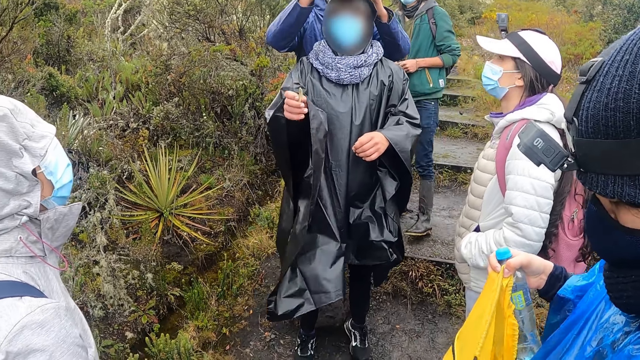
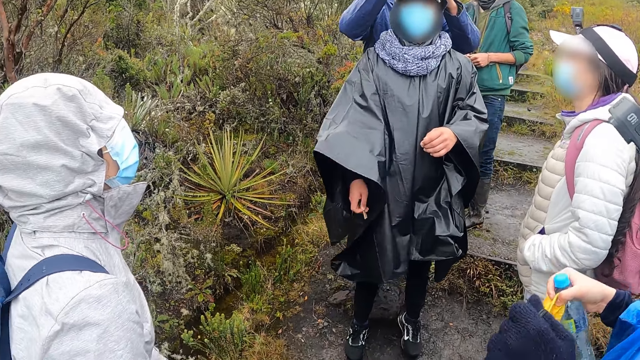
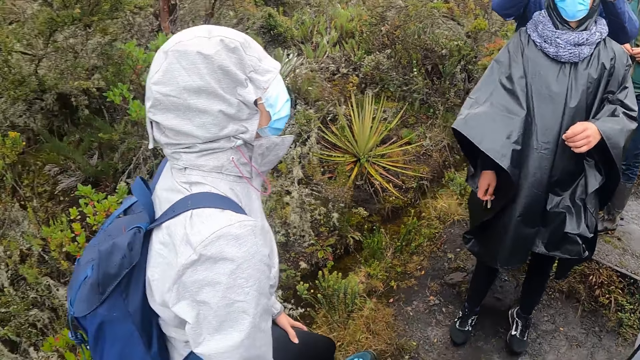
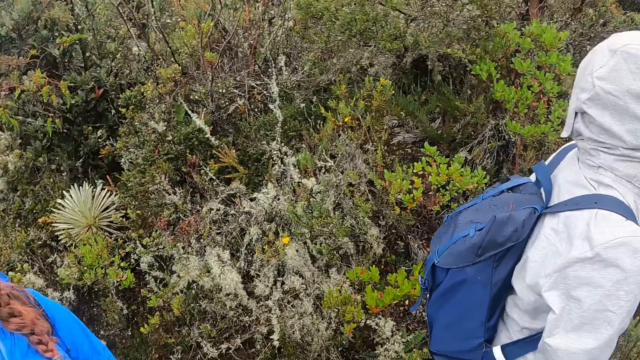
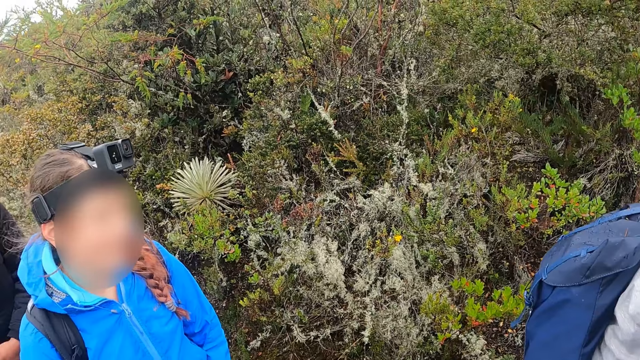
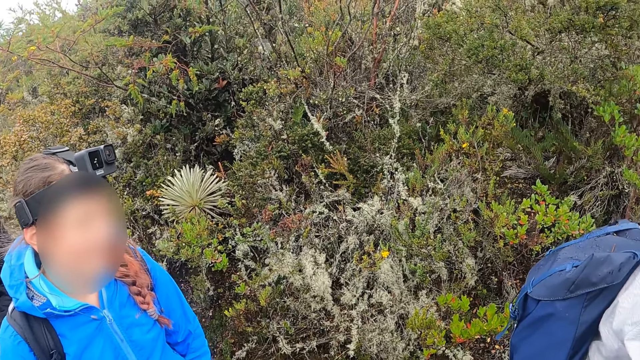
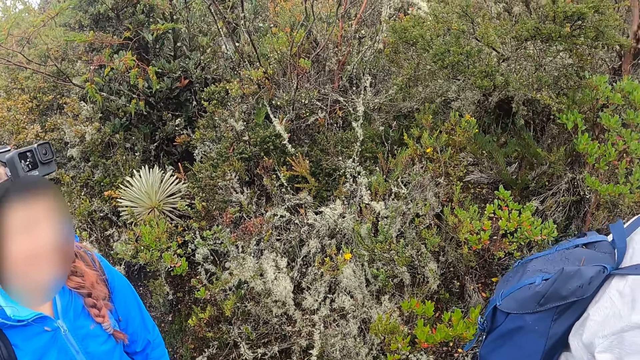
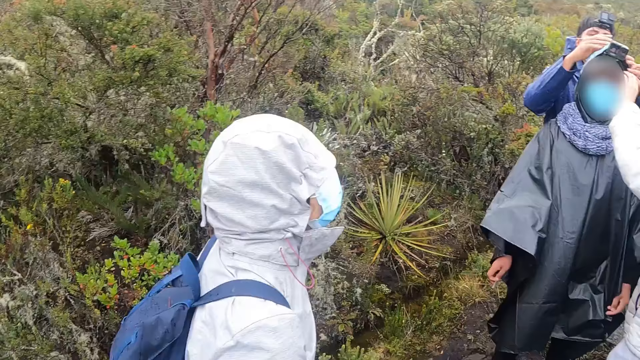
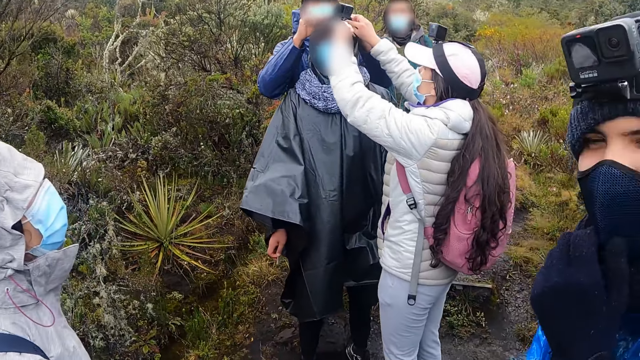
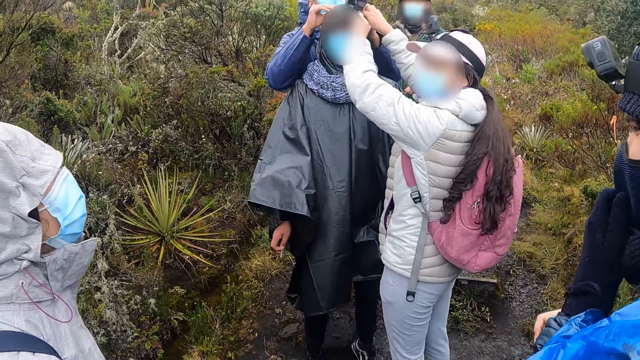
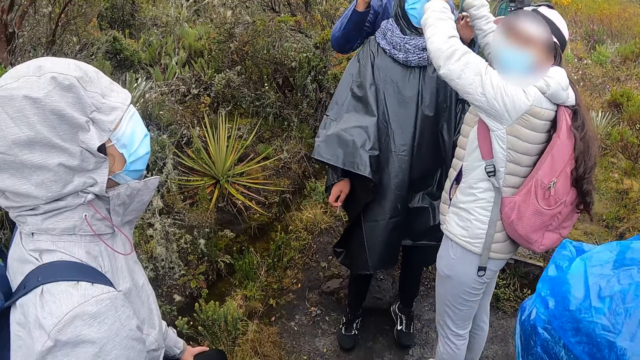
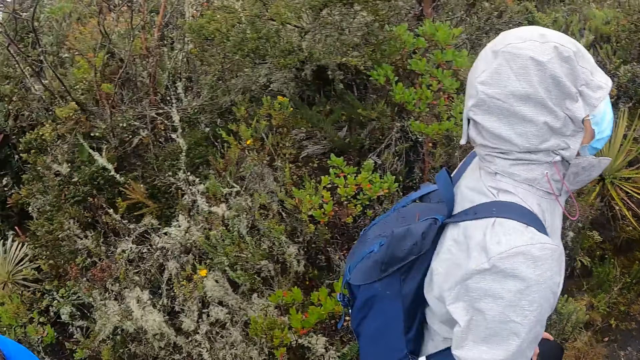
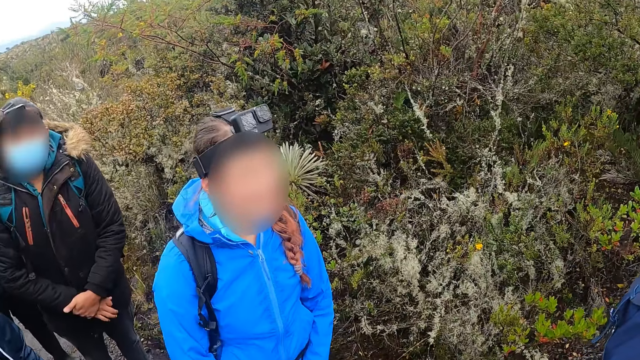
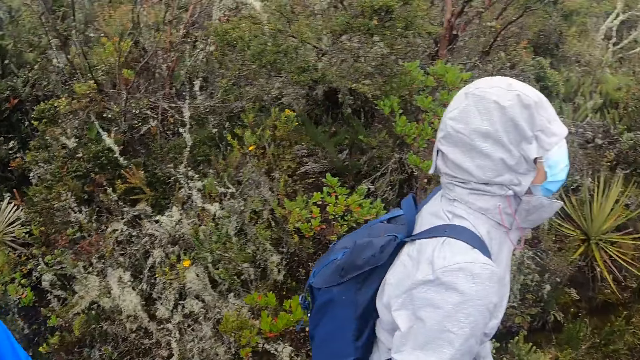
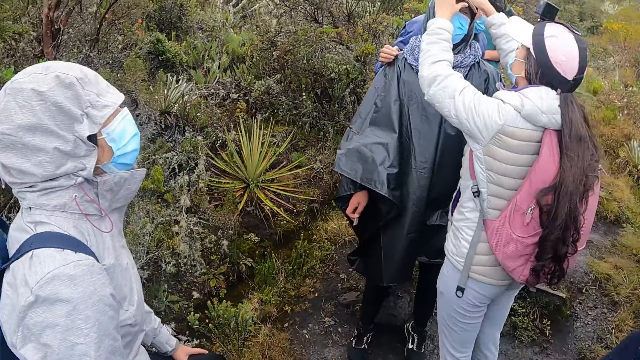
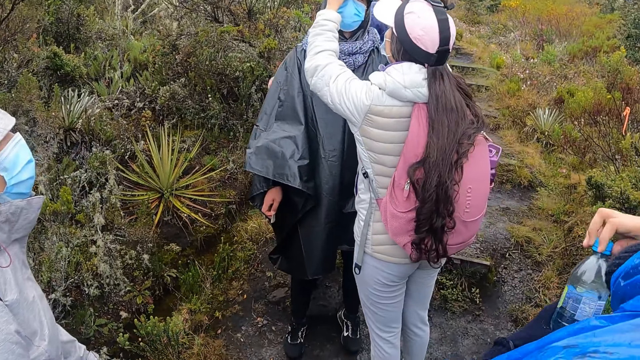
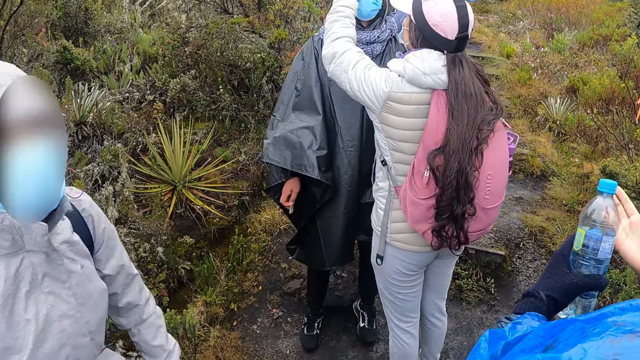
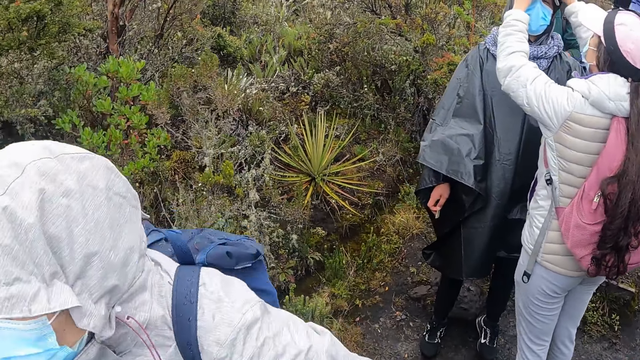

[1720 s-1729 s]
The camera wearer looks around. The woman adjusts the camera on the man with both hands.

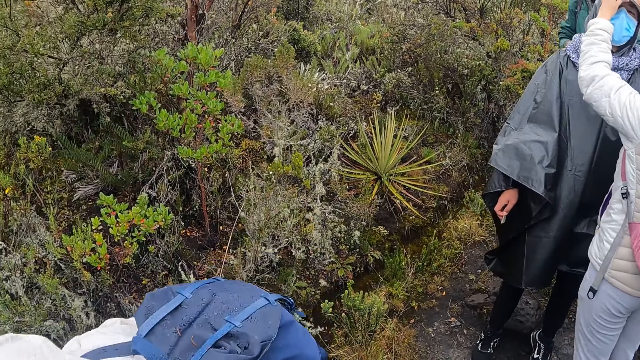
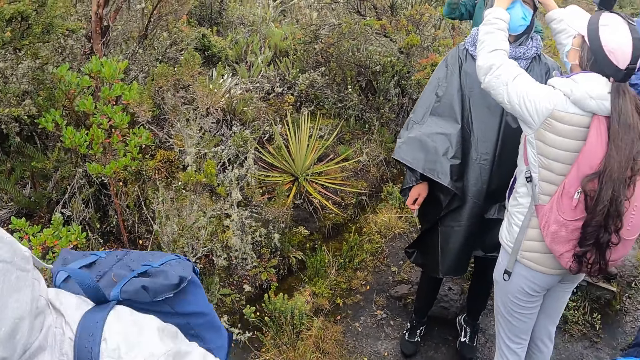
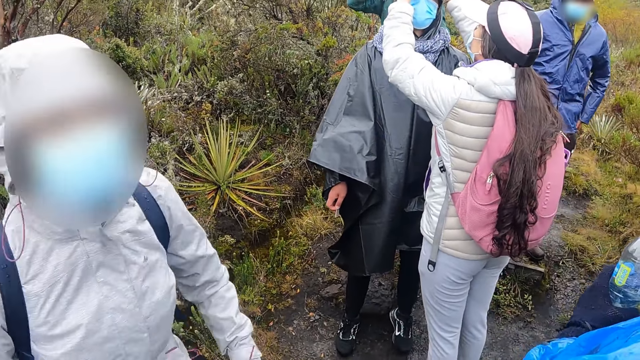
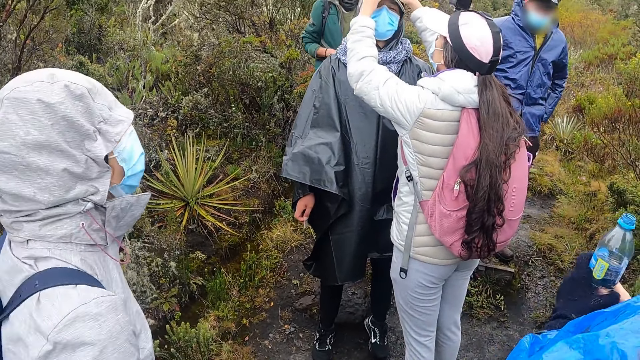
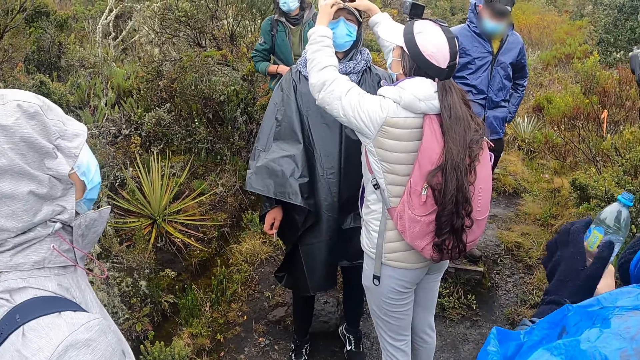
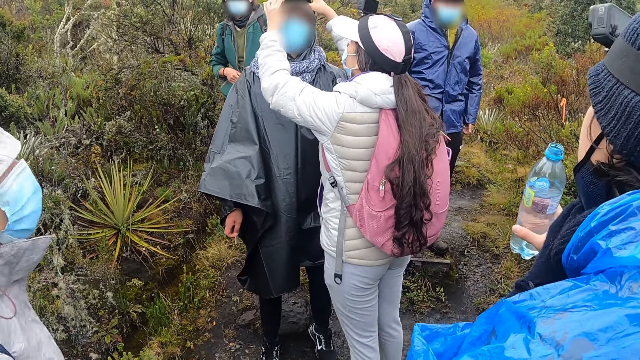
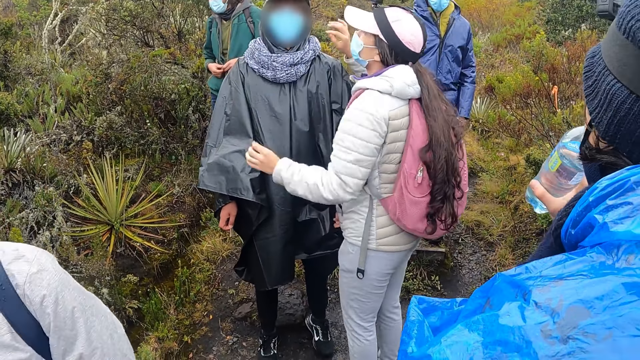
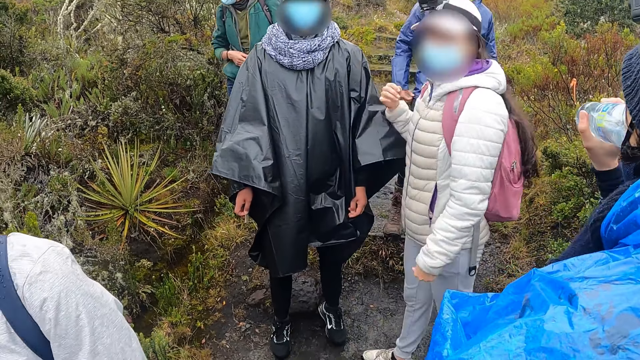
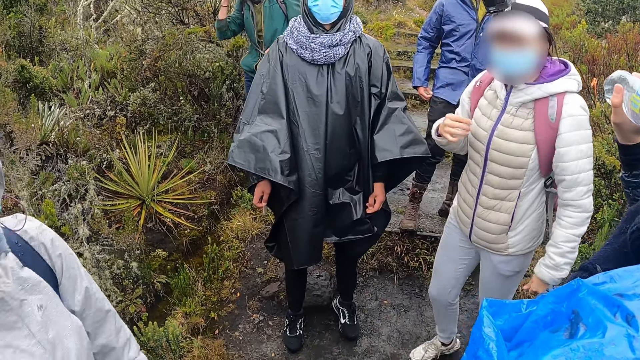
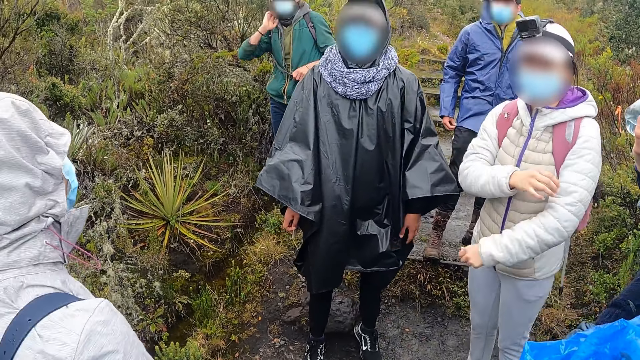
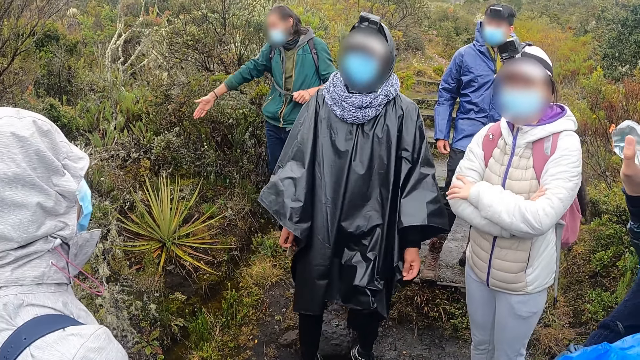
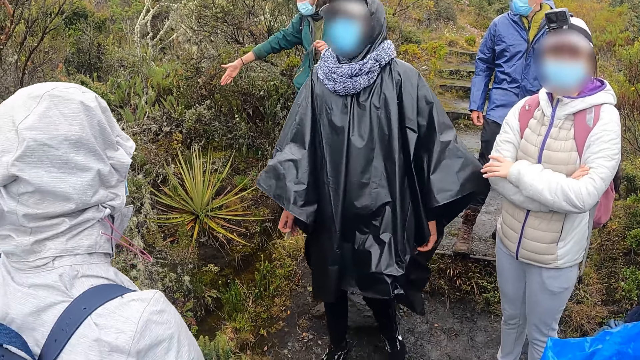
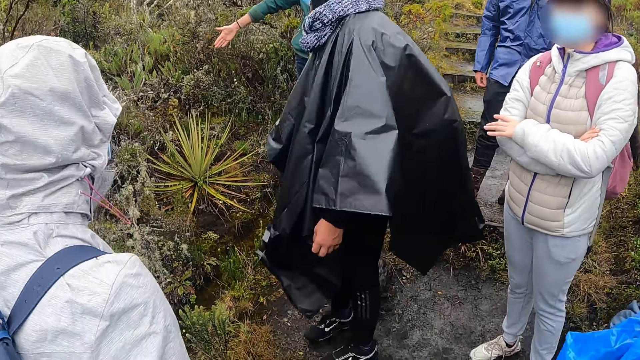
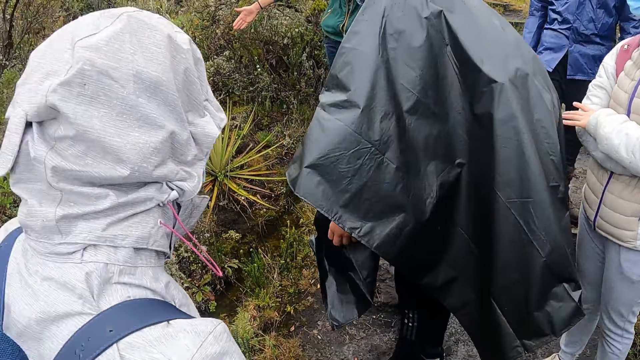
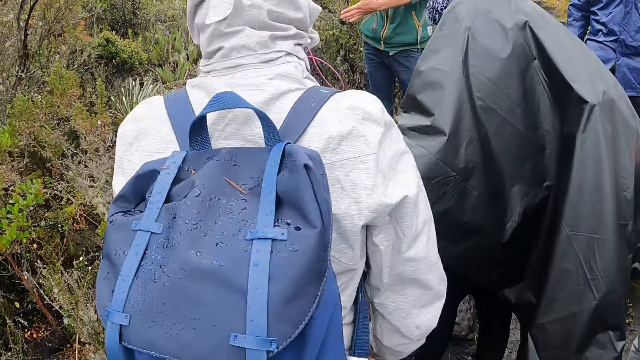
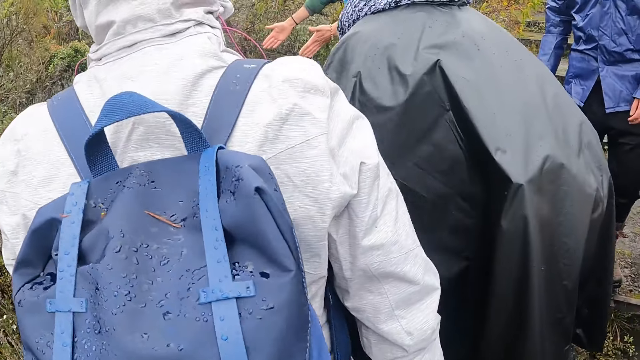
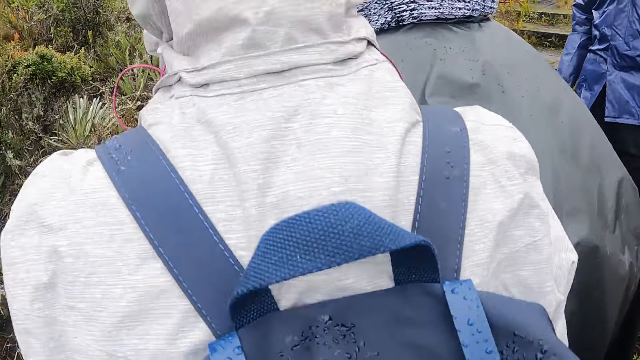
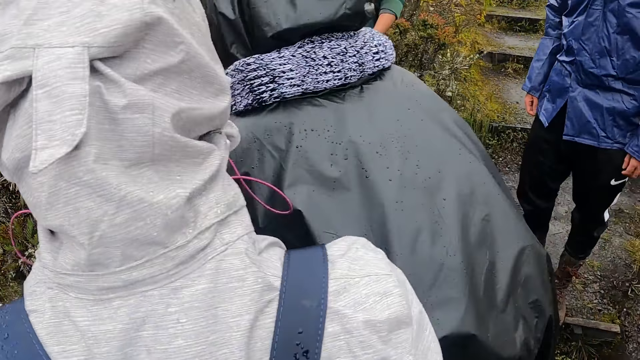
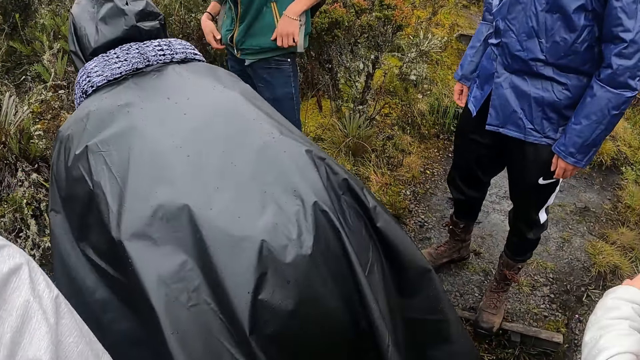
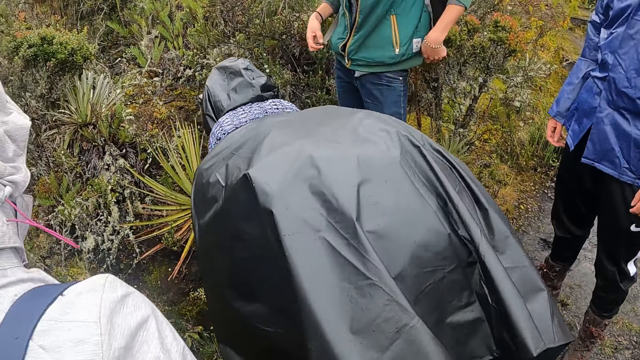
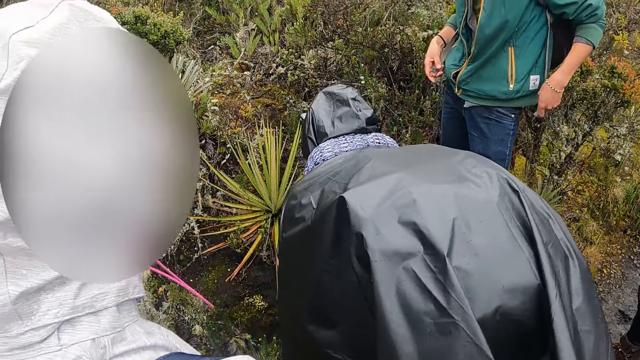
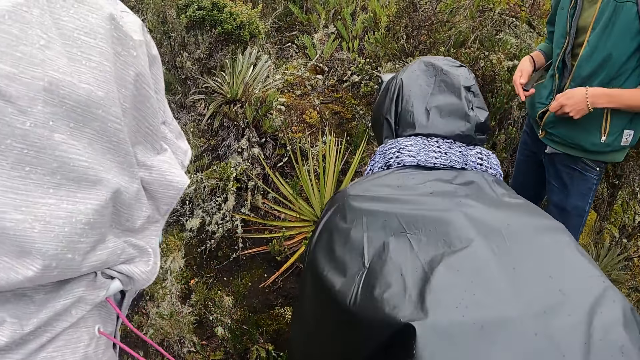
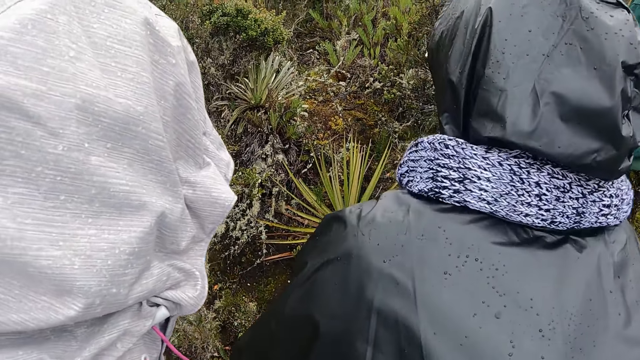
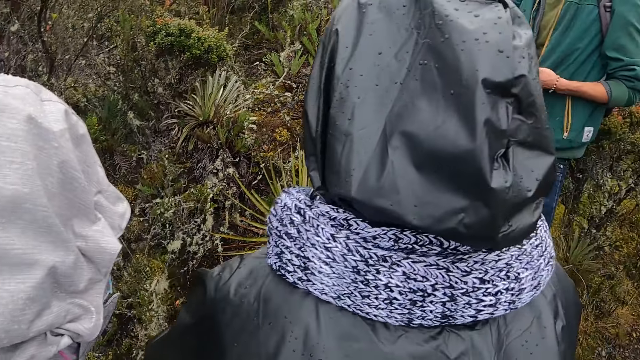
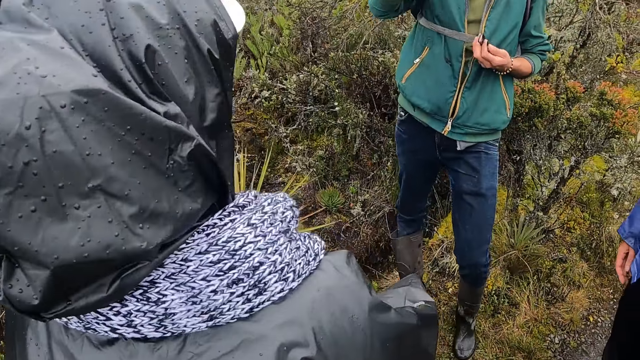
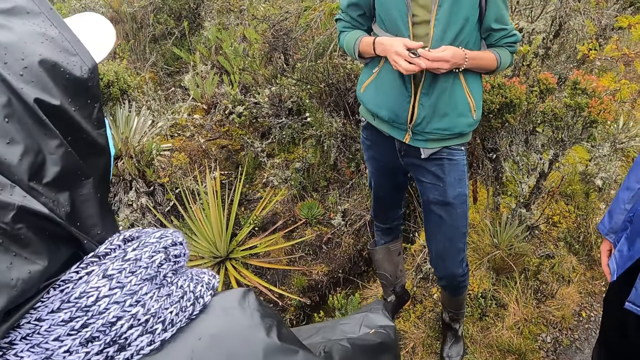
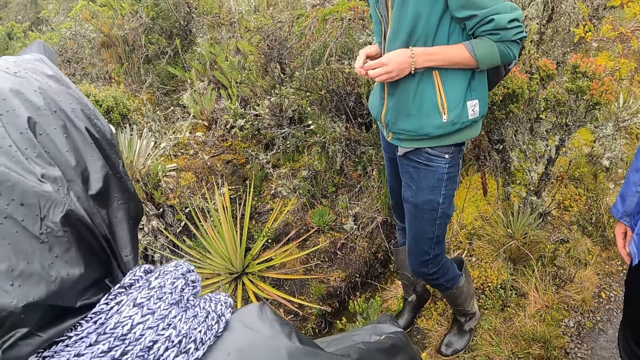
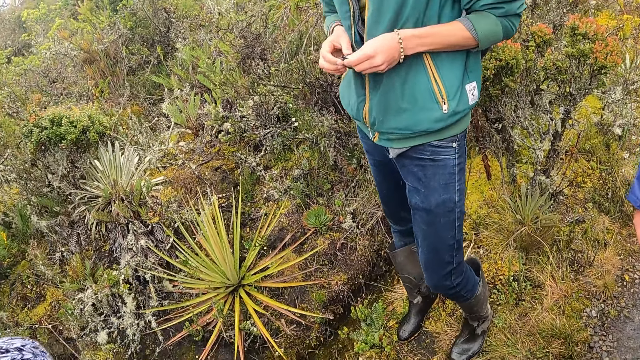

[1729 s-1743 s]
The man drinks from the water bottle with his right hand. The woman shows a plant to the group. Another man bends by the plant. The woman interacts with the group.
